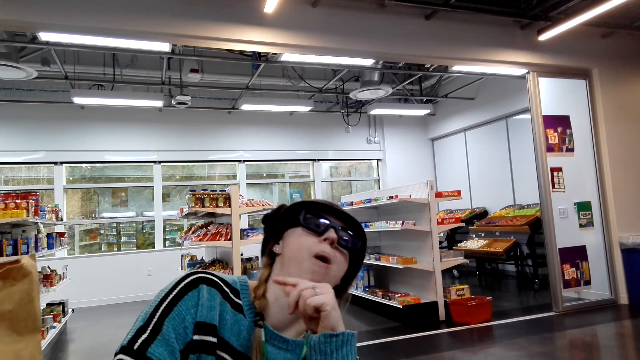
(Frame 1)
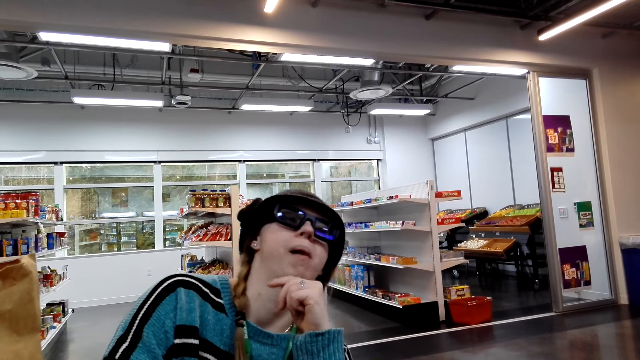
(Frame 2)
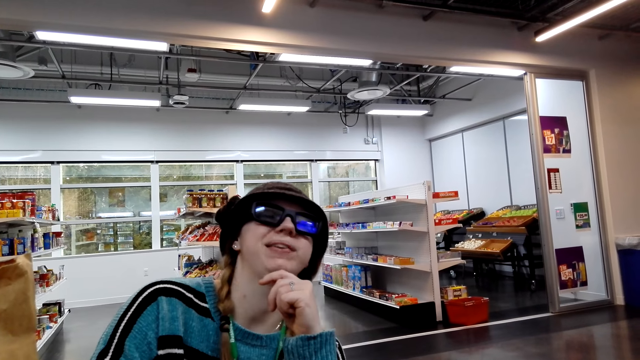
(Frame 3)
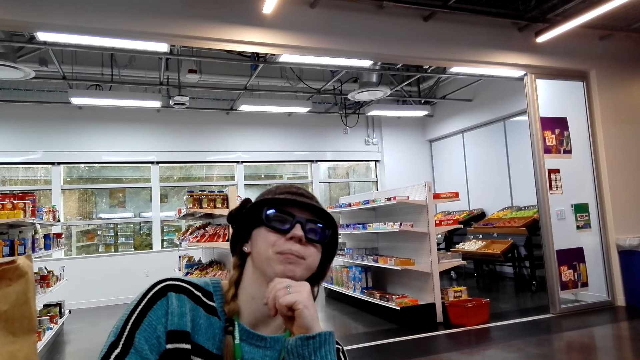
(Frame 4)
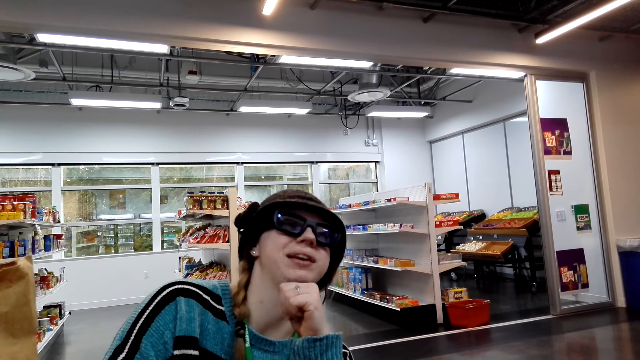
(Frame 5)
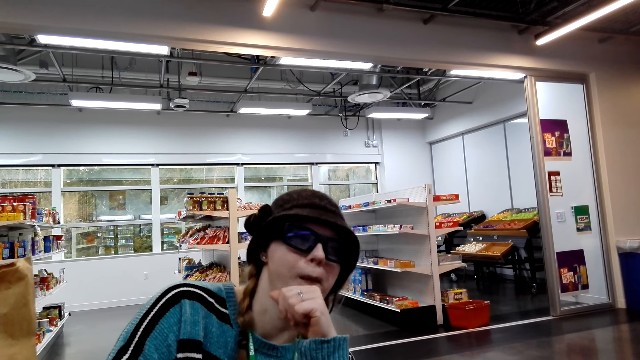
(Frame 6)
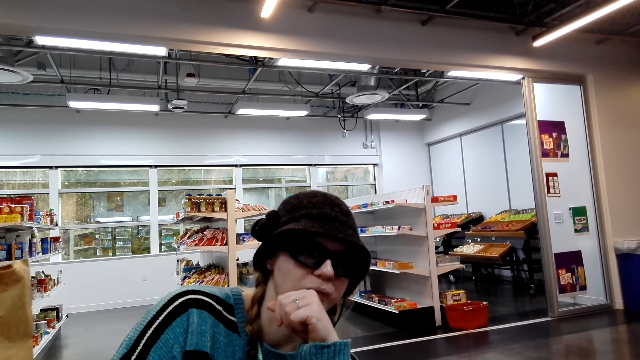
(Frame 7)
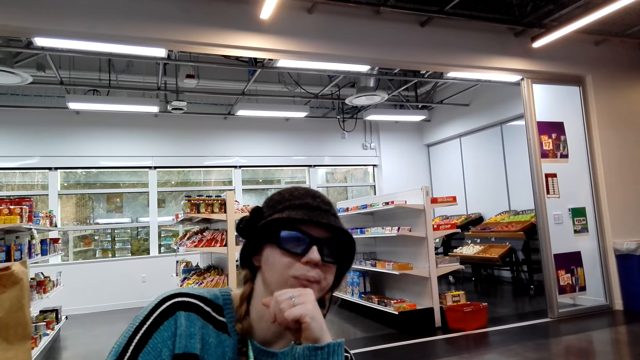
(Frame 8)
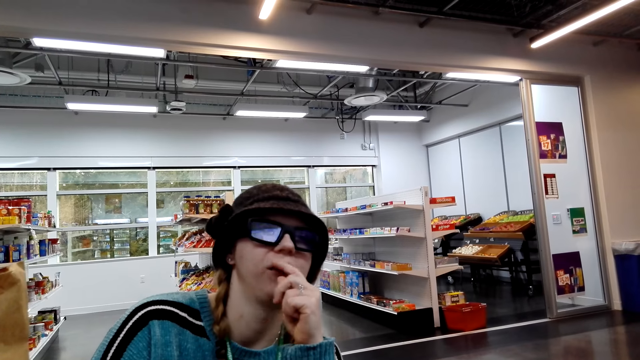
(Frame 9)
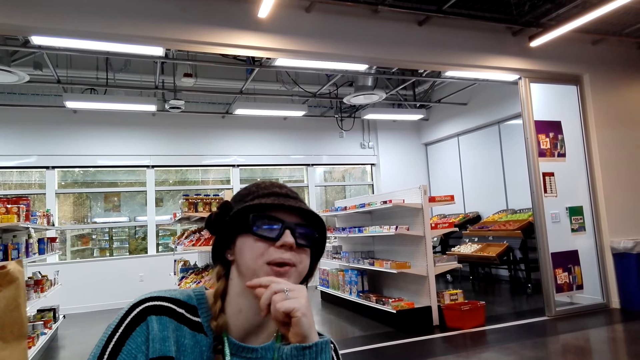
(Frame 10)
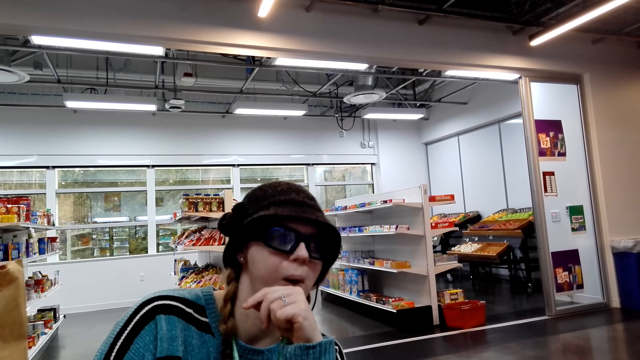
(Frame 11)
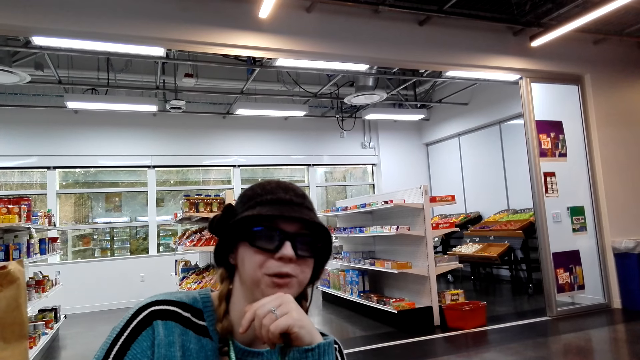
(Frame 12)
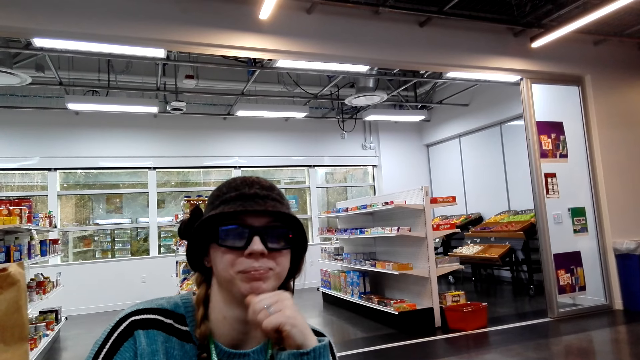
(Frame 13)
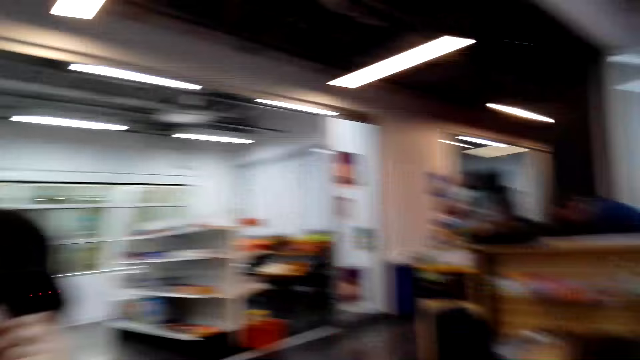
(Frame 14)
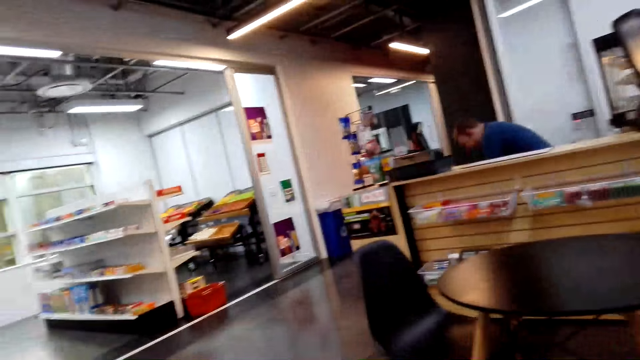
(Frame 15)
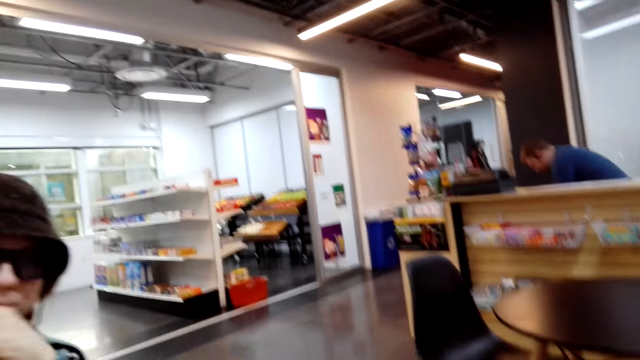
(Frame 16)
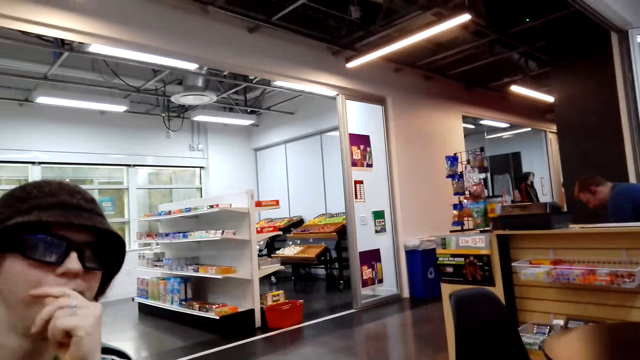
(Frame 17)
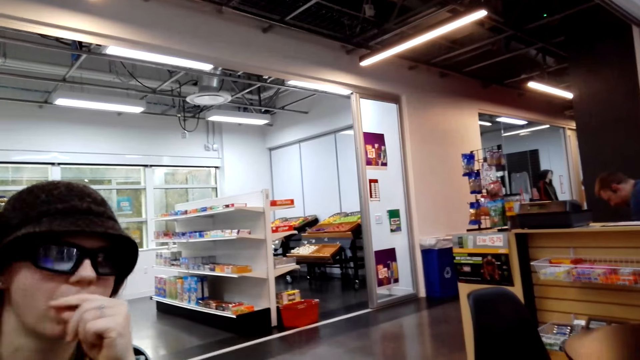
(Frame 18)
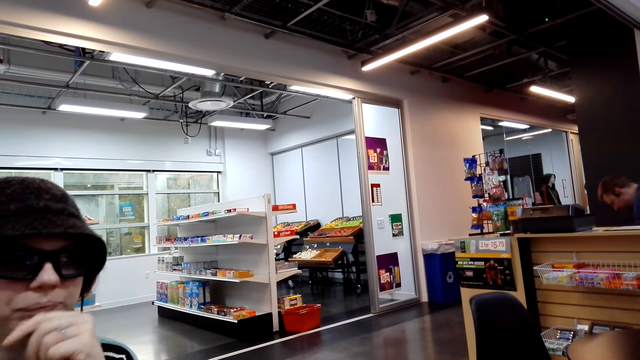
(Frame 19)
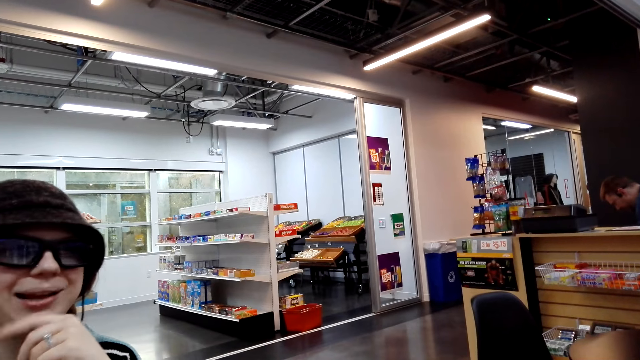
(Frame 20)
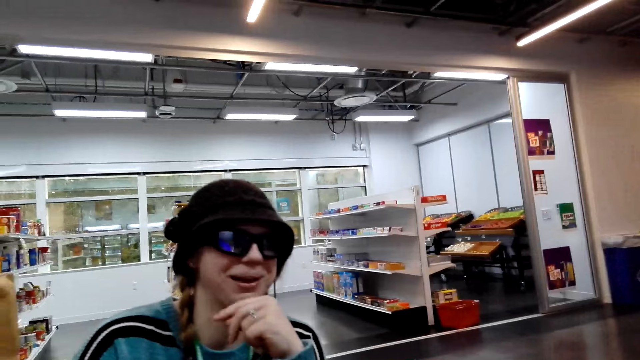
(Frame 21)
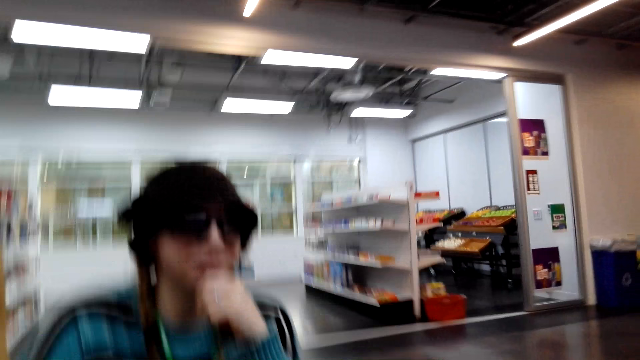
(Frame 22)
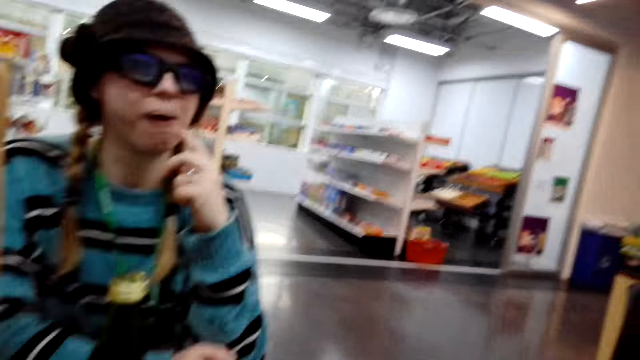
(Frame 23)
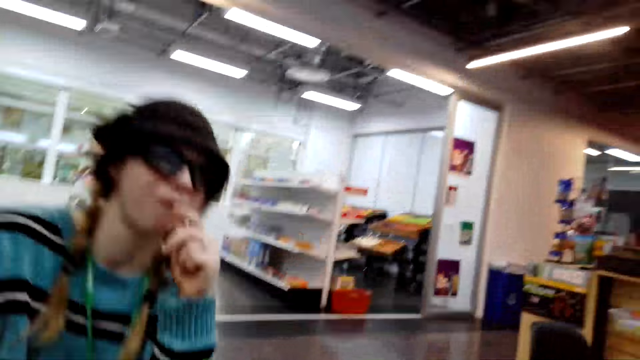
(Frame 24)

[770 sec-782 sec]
A person touches her mouth. The camera wearer looks at another person.

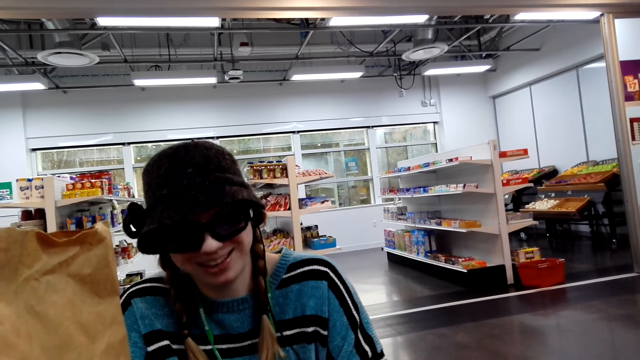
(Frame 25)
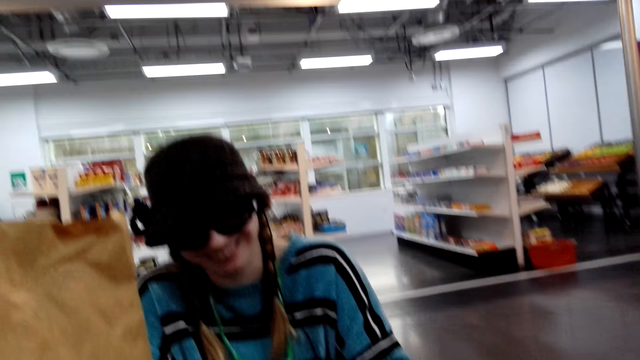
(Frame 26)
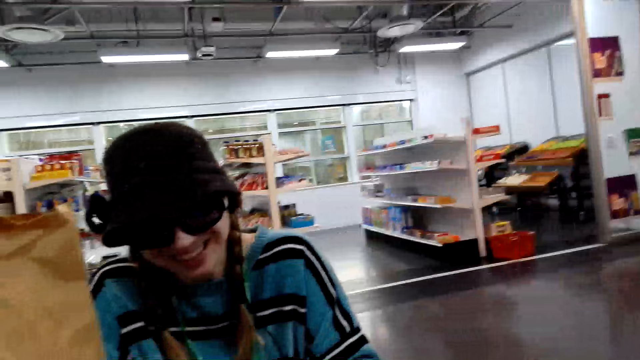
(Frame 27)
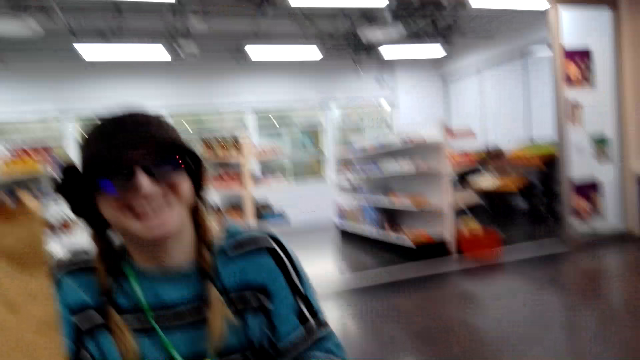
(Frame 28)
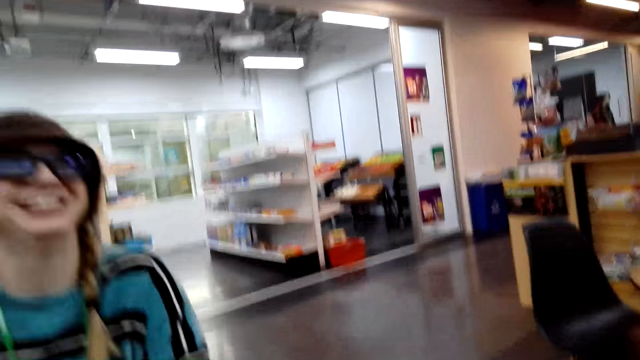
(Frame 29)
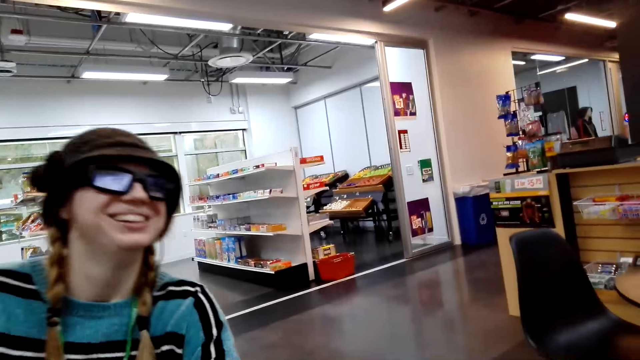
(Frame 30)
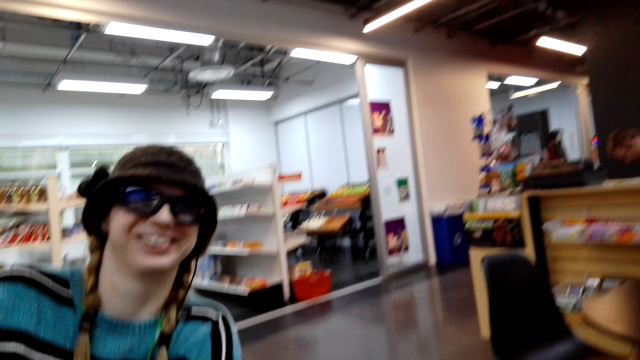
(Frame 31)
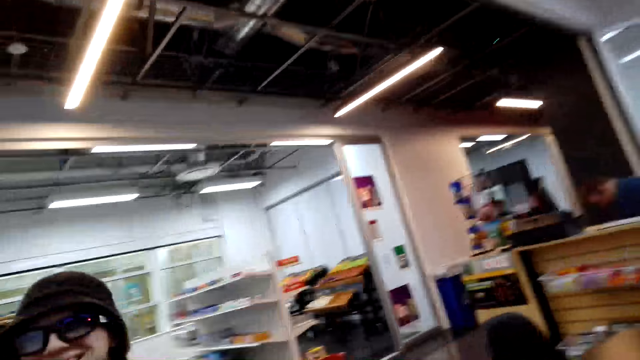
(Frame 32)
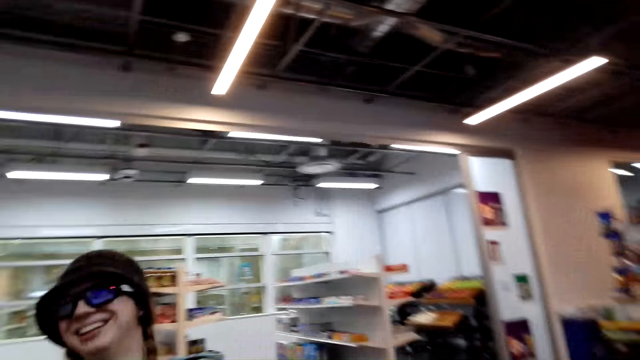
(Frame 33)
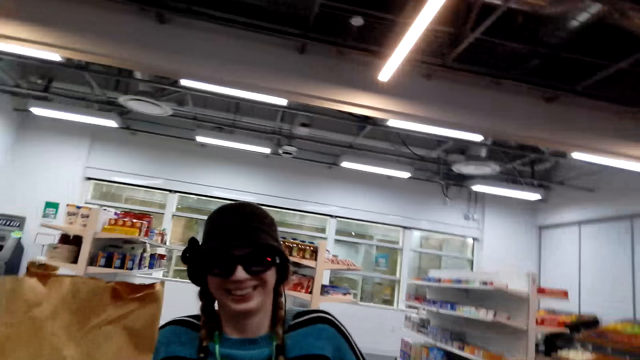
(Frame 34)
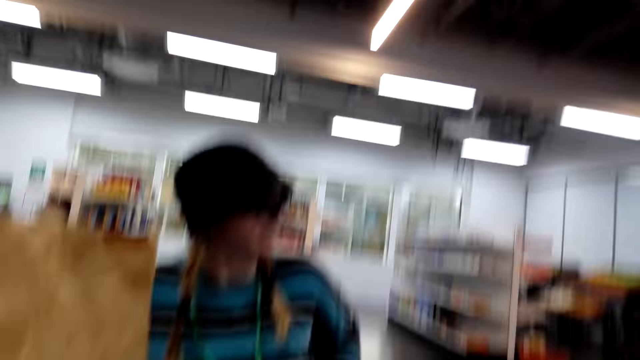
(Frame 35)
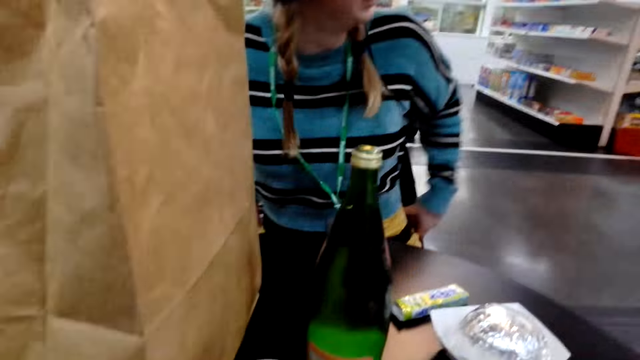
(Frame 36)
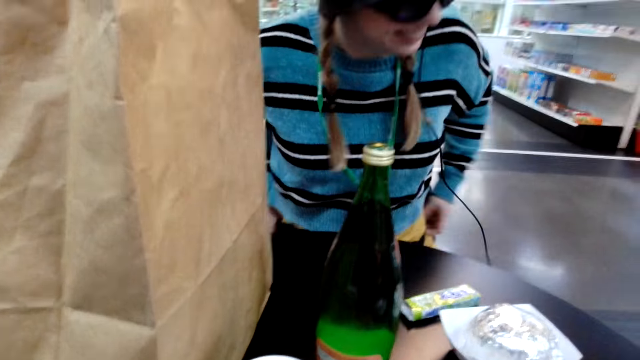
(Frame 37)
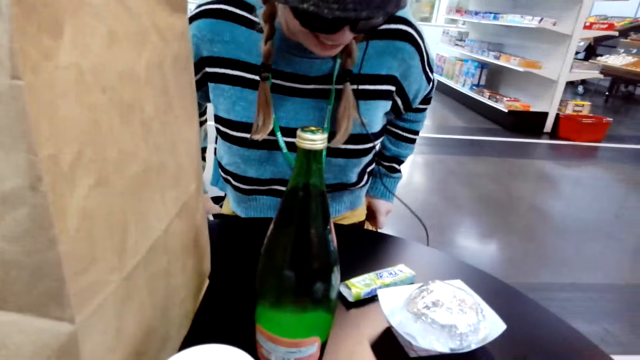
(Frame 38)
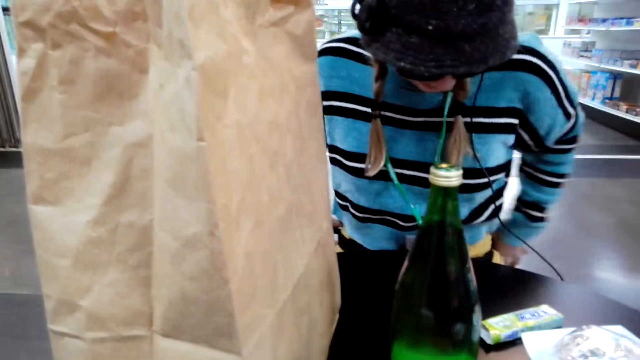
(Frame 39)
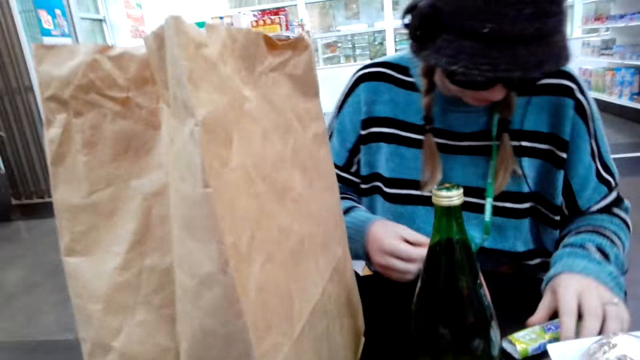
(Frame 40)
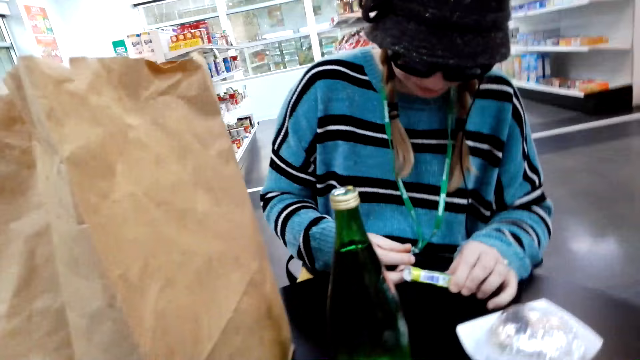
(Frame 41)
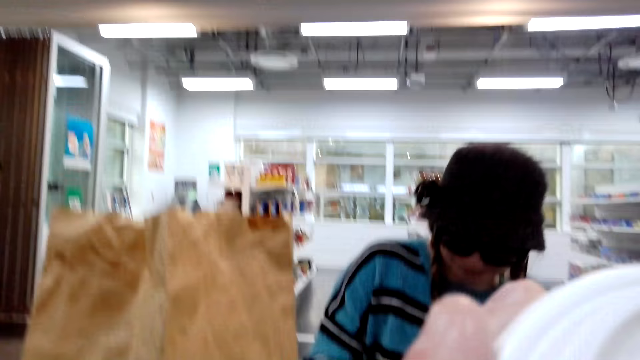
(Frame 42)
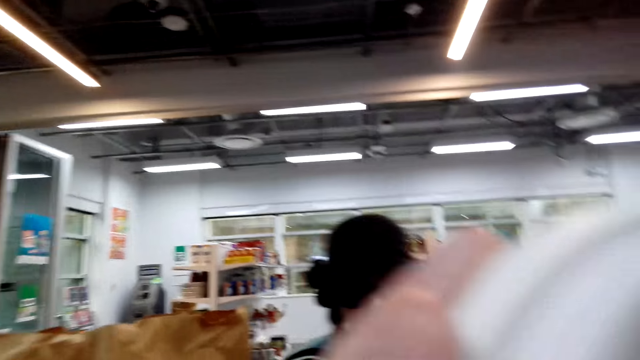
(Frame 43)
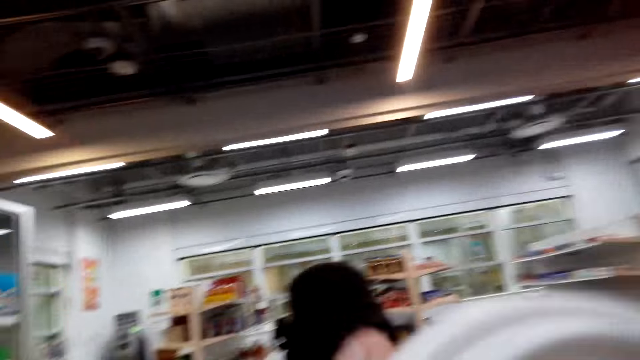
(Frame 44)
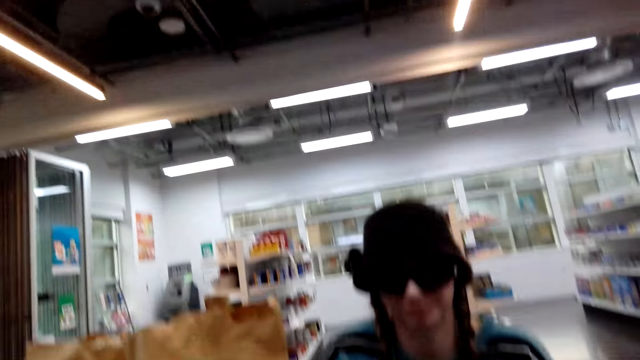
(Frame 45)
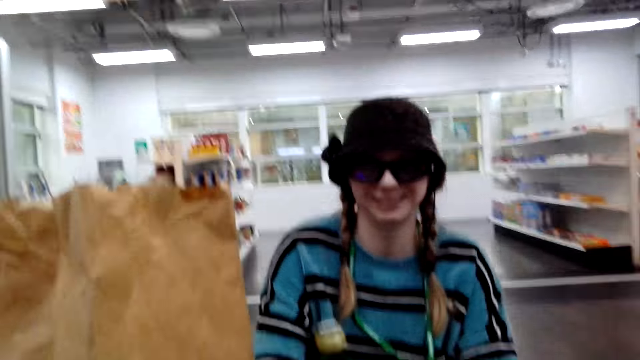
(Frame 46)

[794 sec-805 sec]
A person laughs and holds the sachet. The person takes the packet.
